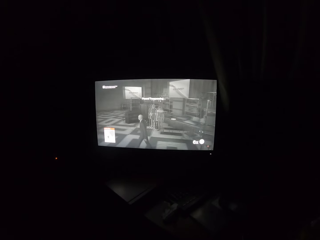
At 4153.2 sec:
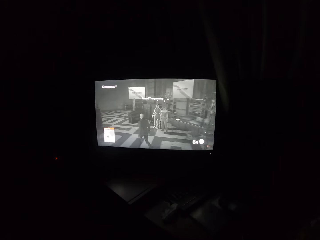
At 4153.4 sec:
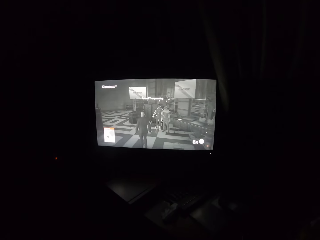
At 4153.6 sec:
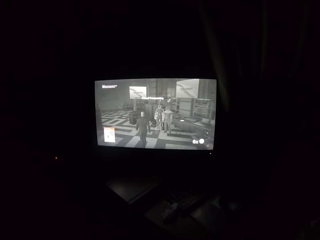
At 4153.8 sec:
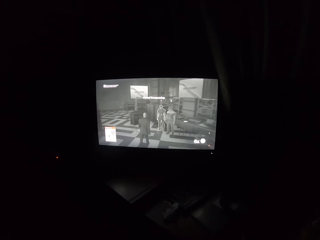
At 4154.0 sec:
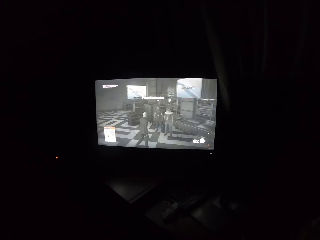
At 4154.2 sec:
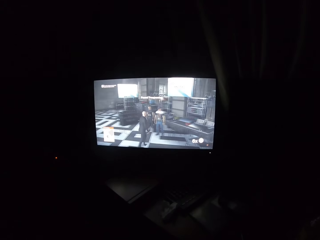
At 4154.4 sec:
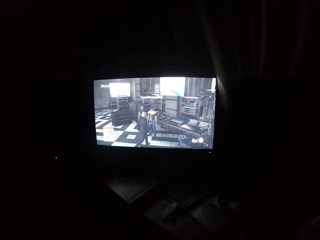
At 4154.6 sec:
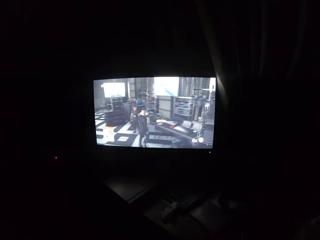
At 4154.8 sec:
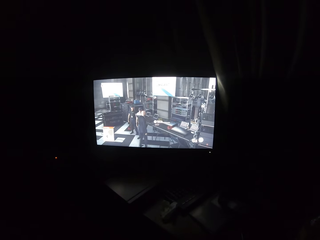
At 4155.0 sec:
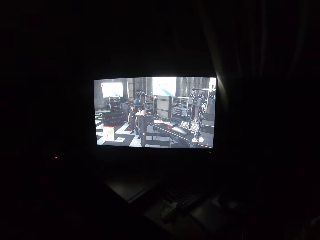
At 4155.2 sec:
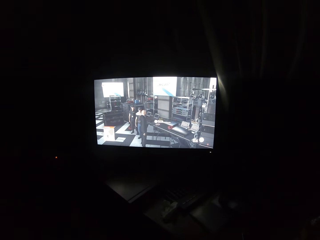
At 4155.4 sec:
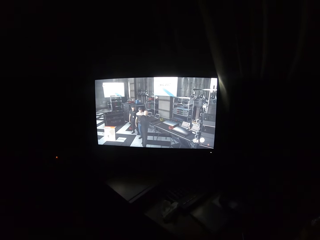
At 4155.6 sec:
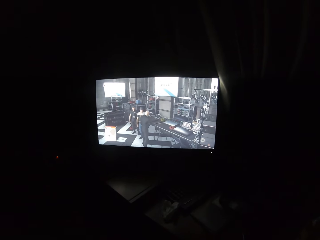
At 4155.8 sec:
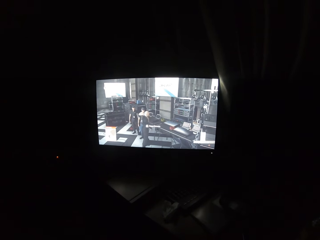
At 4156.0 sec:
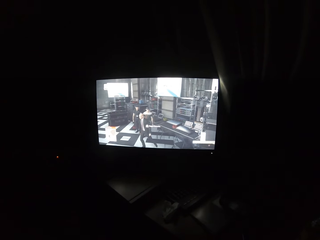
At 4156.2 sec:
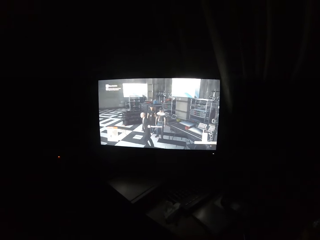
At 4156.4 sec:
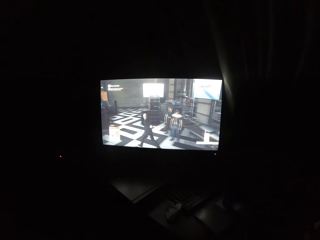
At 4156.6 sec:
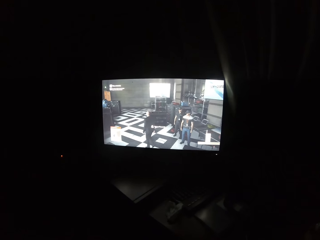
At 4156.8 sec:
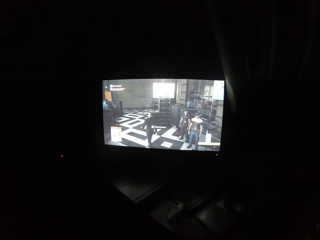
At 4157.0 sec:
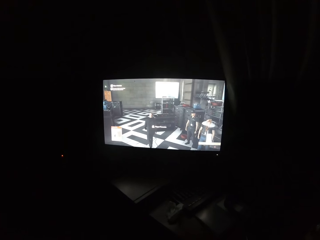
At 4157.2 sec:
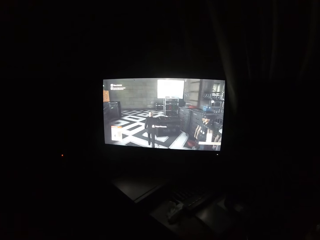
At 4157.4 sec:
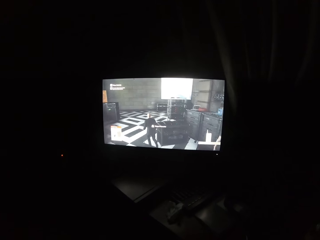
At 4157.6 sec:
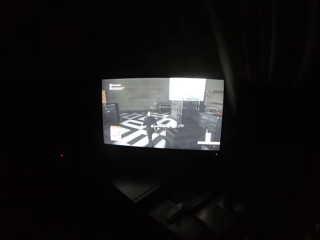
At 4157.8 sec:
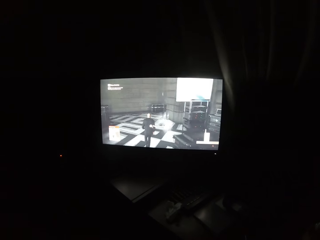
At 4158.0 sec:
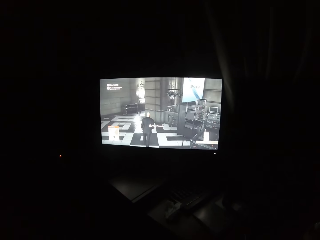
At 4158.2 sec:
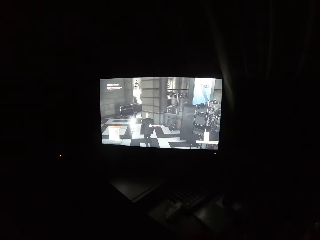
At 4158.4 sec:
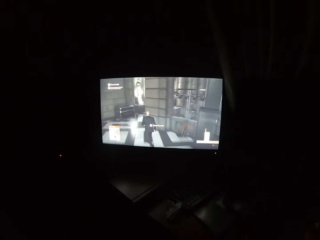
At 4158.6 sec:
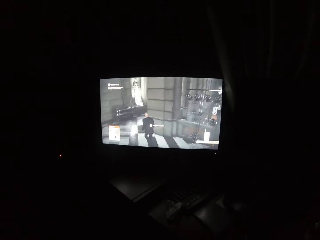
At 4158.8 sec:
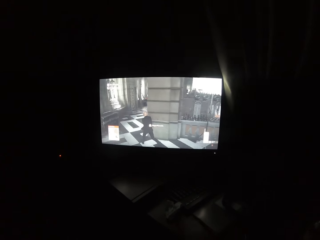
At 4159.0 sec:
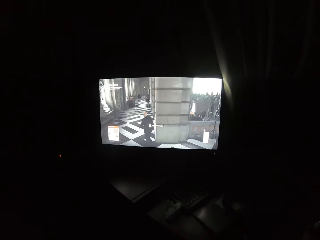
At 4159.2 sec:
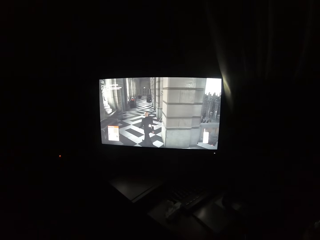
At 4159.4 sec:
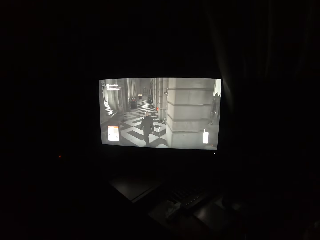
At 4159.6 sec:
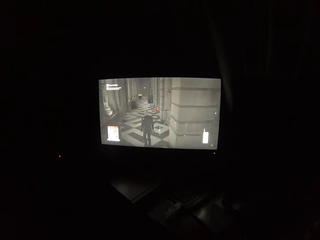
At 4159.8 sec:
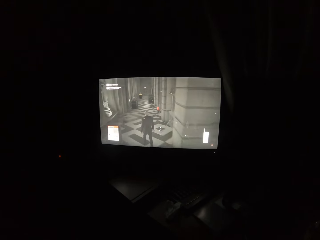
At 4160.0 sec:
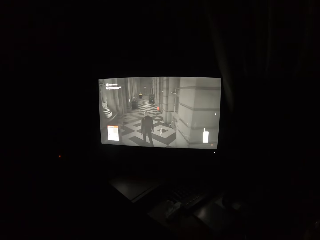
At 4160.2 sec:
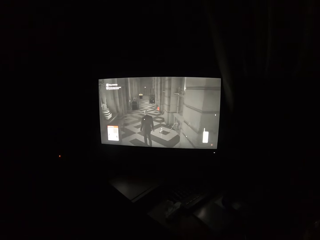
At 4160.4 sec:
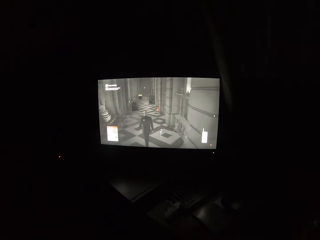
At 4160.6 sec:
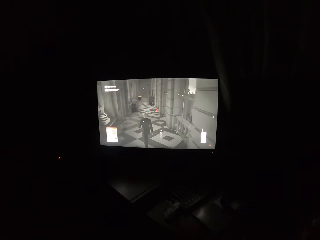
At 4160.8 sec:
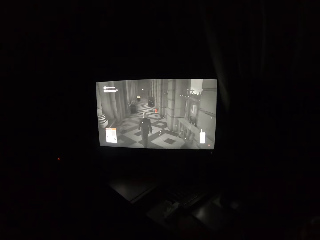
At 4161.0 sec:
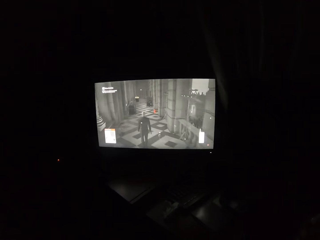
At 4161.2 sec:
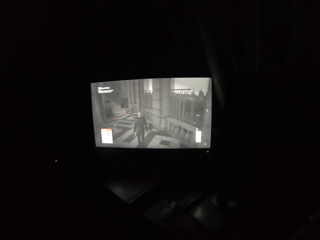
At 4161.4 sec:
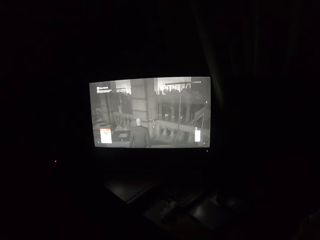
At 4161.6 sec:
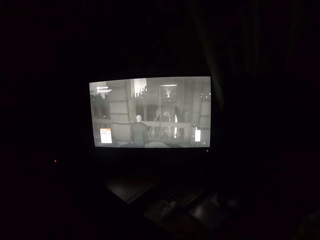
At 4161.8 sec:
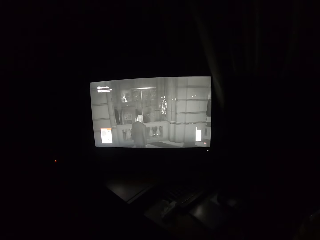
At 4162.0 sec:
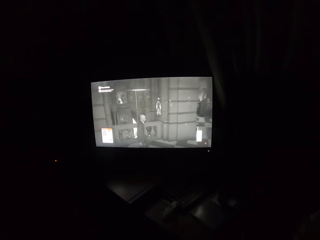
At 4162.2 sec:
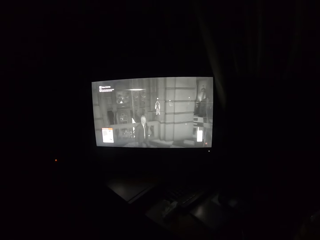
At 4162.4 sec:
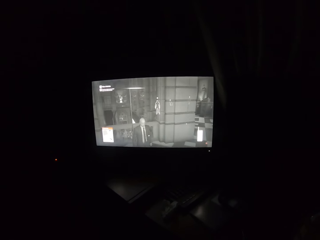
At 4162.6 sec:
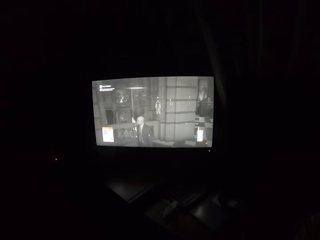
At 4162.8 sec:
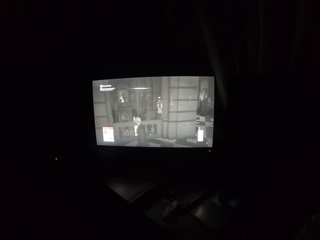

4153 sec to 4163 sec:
The camera wearer plays a video game on the television.

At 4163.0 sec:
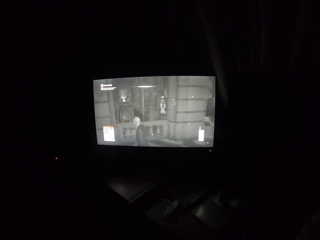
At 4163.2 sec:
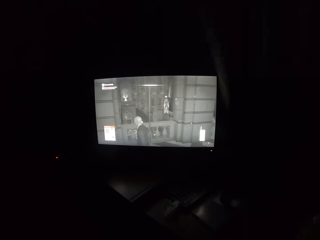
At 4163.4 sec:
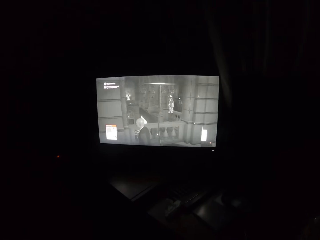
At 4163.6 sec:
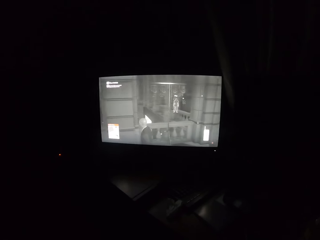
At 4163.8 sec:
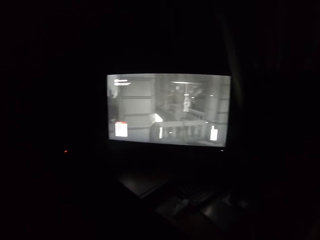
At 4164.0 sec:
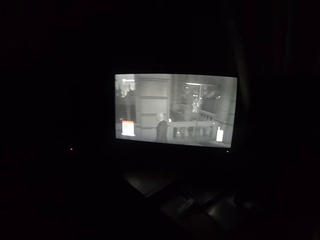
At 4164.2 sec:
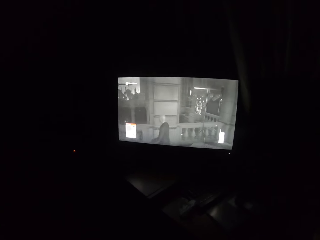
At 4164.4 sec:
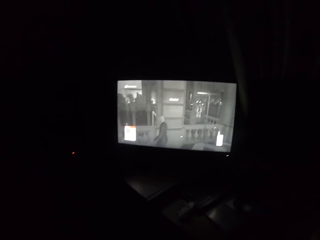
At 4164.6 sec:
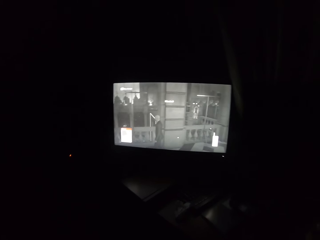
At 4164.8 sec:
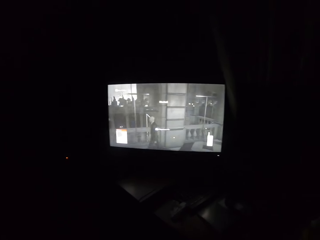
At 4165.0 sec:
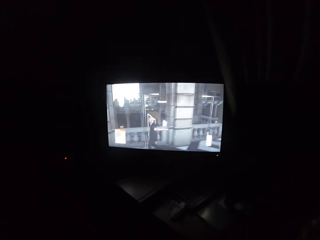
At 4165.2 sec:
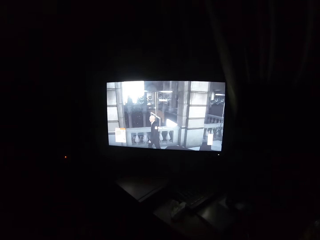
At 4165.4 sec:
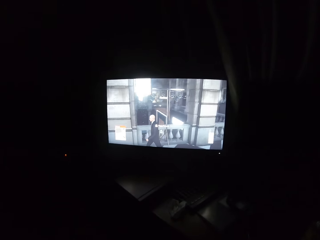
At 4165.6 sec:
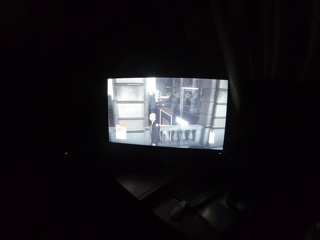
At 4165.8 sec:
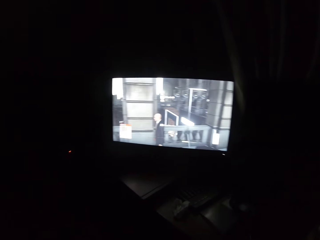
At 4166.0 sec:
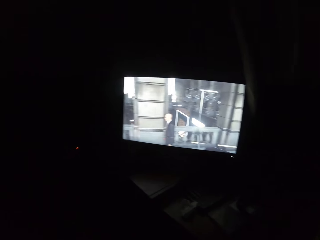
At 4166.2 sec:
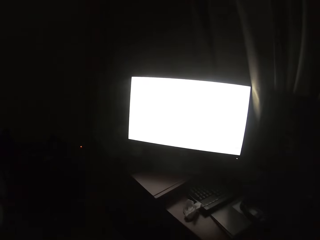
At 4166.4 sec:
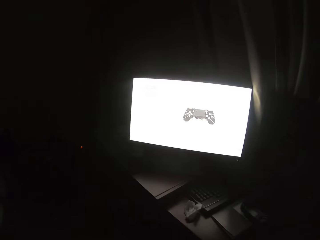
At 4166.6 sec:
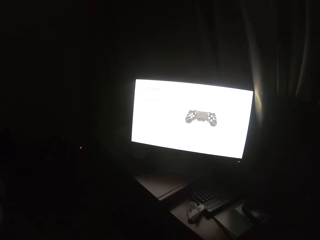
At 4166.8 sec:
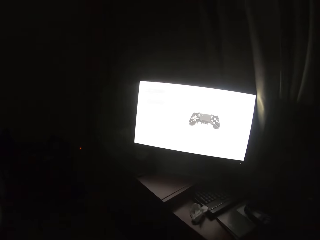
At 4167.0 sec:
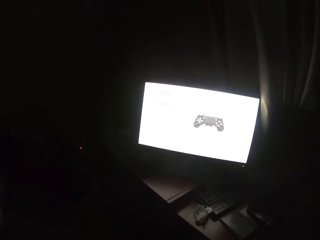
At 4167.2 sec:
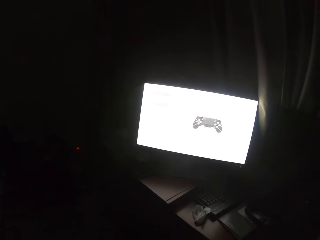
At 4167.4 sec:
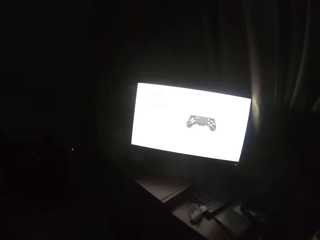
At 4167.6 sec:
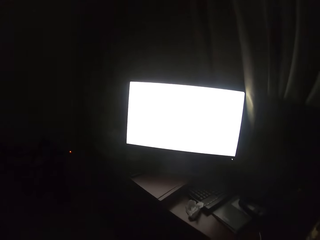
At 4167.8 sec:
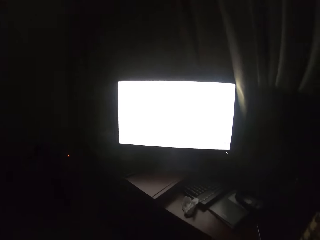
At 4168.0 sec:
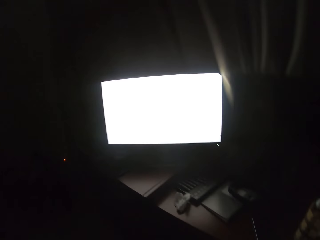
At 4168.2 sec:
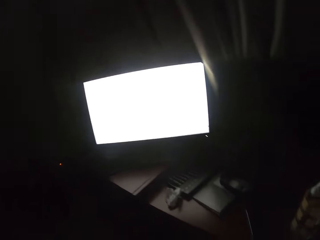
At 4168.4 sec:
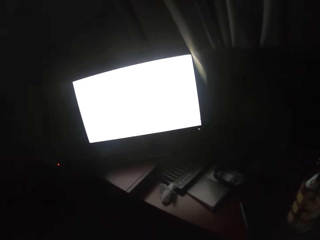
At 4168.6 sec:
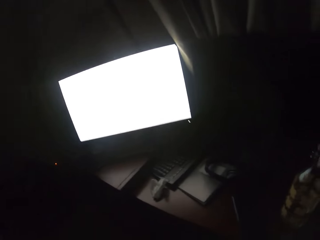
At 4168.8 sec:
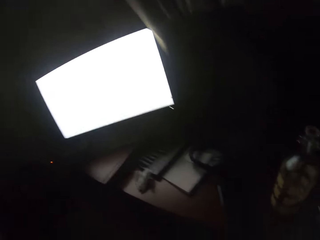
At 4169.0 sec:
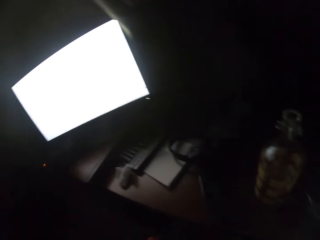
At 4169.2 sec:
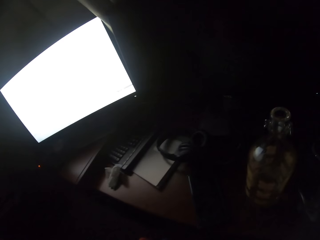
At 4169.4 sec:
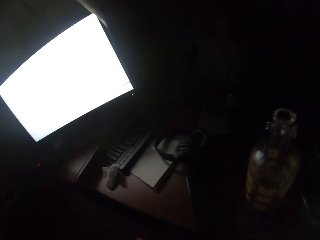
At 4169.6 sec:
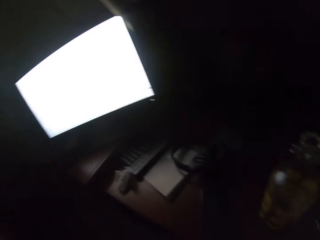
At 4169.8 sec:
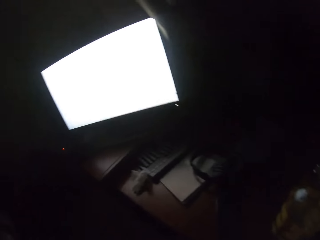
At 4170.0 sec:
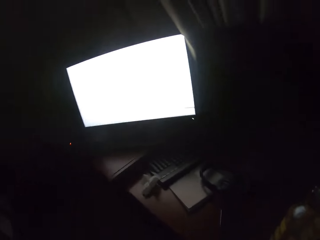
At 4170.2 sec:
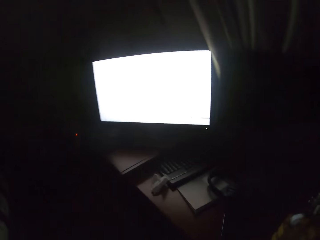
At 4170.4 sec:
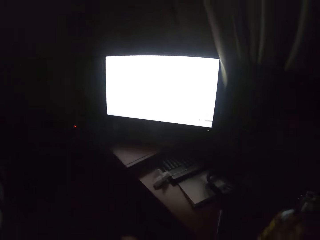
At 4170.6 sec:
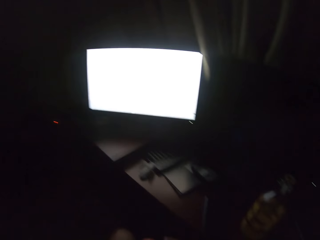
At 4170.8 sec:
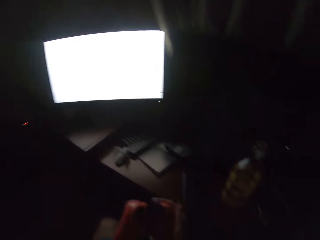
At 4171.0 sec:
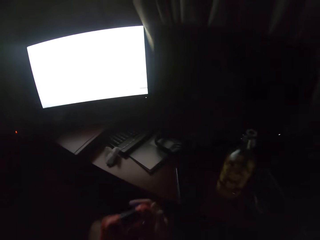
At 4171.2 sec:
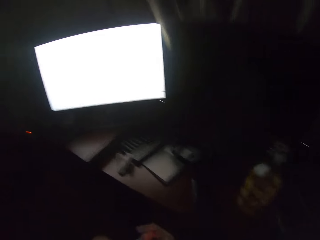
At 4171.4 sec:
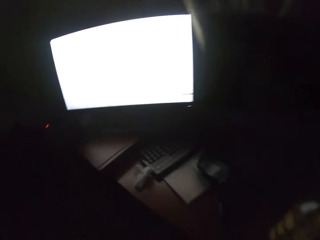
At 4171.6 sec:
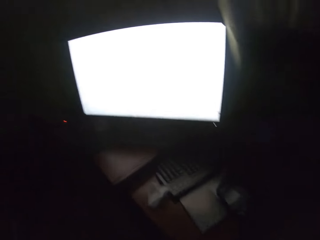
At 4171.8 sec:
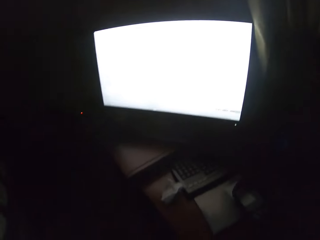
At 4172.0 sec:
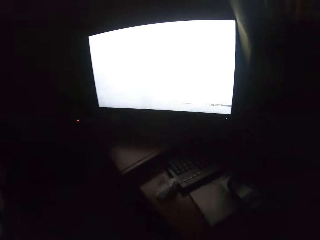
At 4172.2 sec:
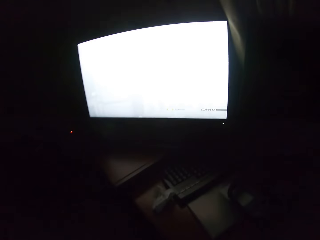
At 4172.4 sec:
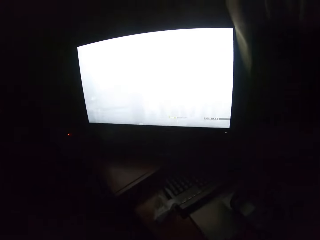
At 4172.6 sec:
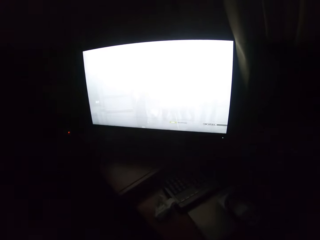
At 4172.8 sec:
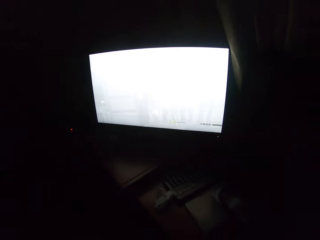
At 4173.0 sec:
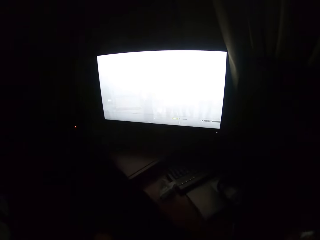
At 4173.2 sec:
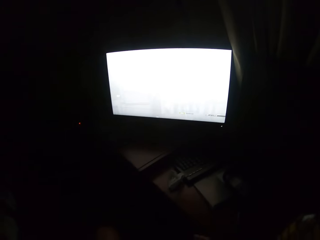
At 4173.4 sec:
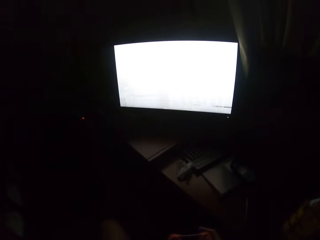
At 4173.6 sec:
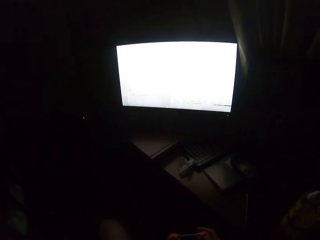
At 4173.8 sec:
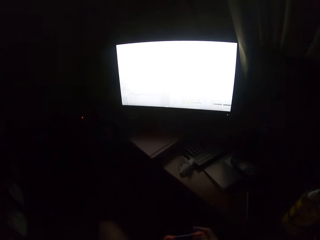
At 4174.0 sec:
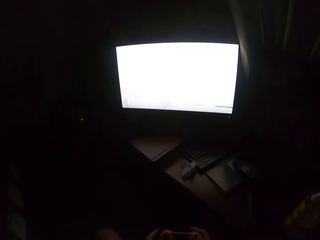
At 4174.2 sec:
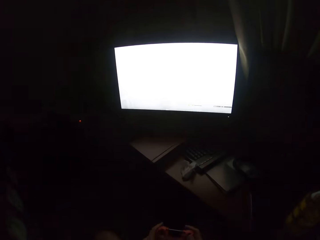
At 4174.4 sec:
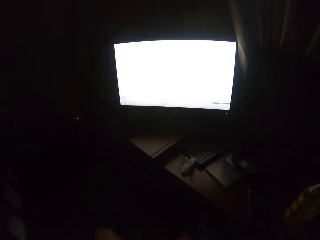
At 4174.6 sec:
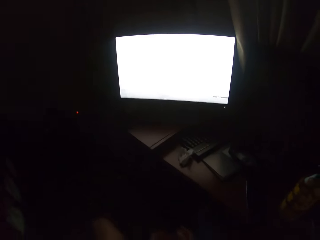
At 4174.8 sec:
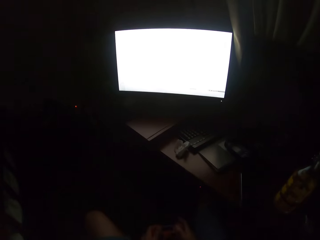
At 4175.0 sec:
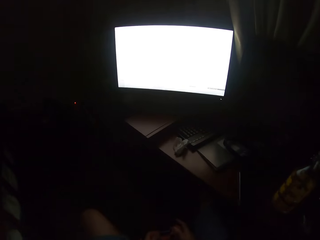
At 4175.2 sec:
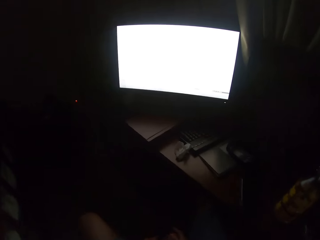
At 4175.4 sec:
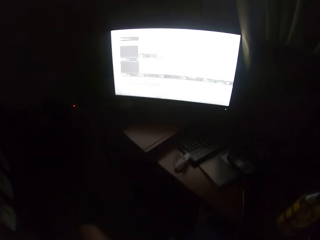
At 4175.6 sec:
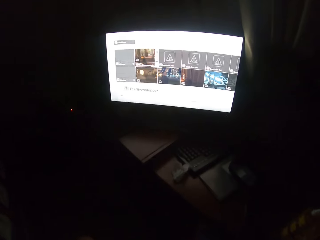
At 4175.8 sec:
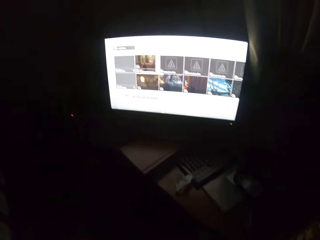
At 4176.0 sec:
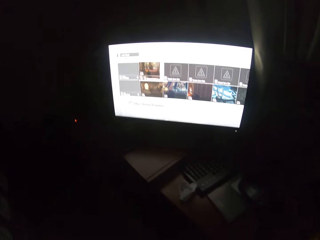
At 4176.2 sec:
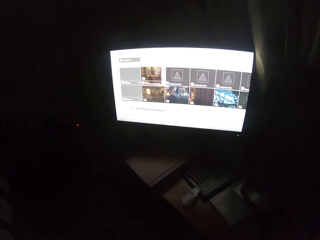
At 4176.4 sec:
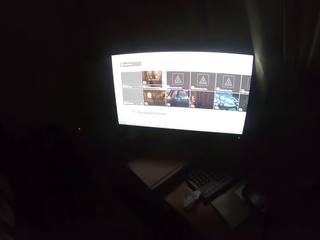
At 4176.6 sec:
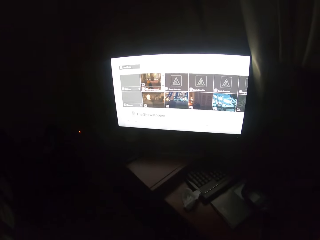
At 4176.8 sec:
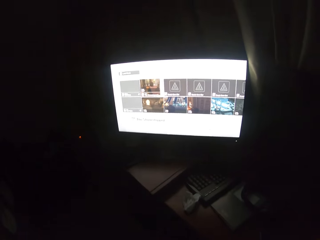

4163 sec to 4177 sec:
The camera wearer turns to the side. They play a video game on the television. They turn around. They hold the gaming controller. They hold the gaming controller again.
